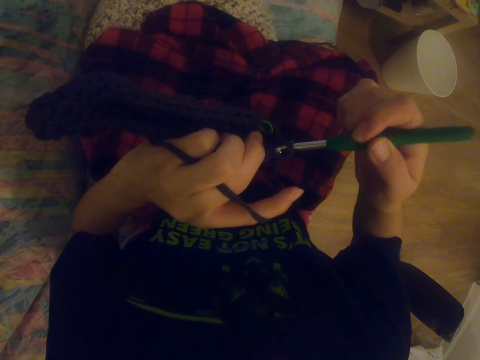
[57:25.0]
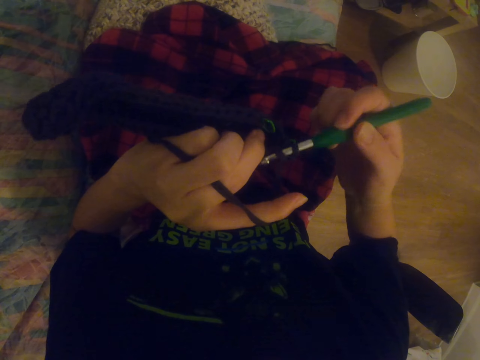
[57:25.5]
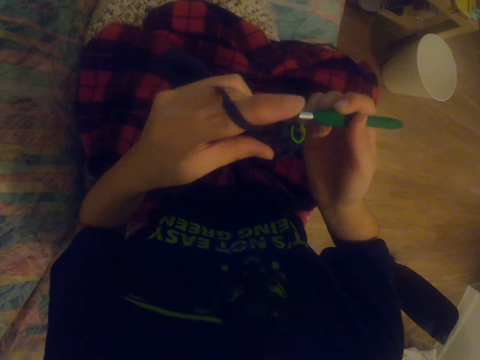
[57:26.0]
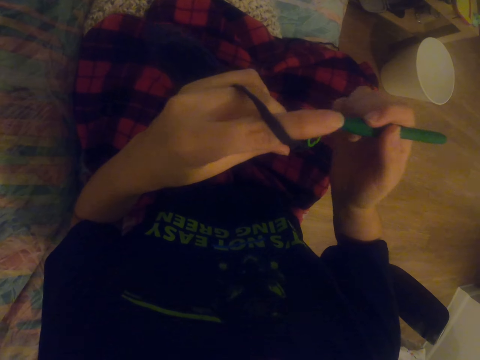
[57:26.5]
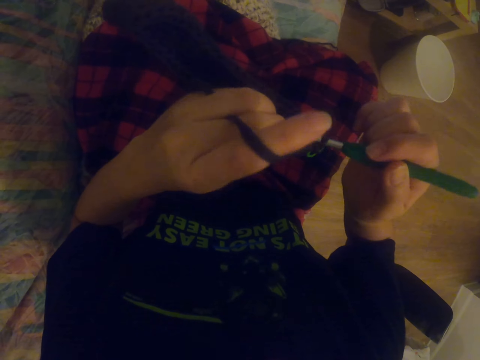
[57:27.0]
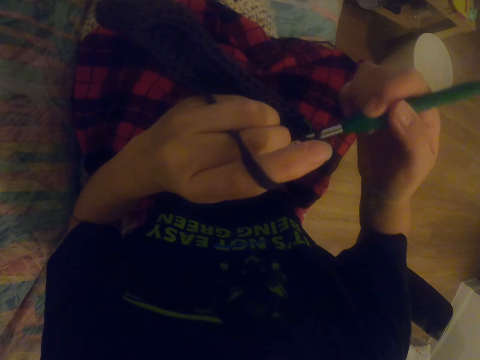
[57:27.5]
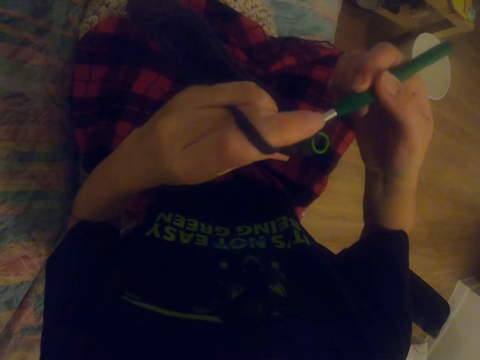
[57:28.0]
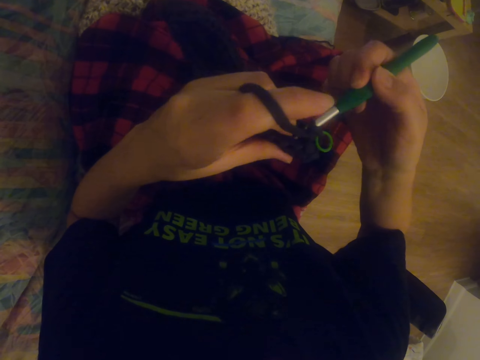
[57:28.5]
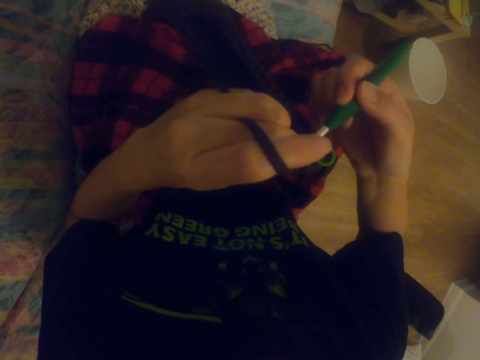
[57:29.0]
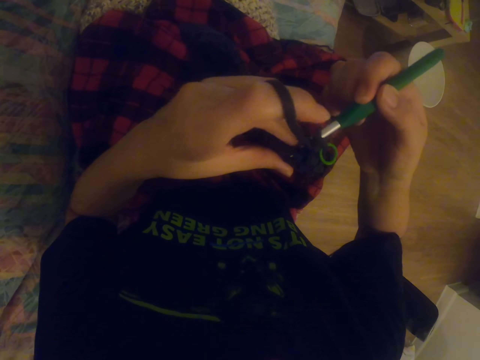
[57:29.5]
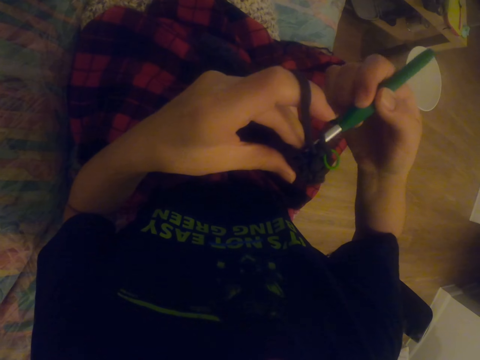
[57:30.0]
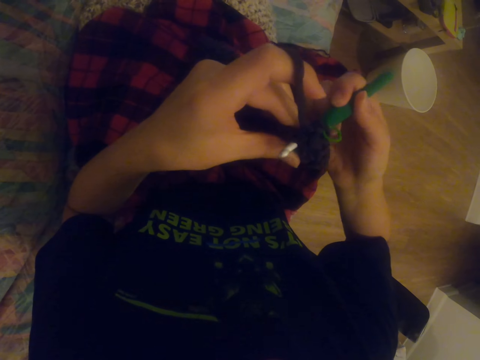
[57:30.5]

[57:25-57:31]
The camera wearer knits the sock with the crochet.

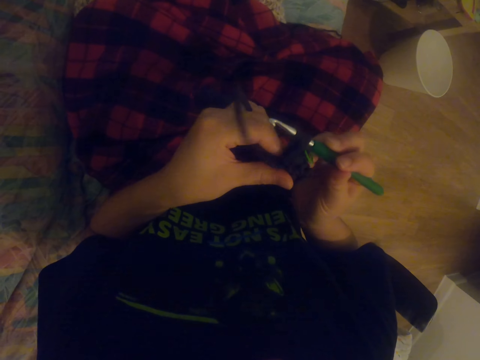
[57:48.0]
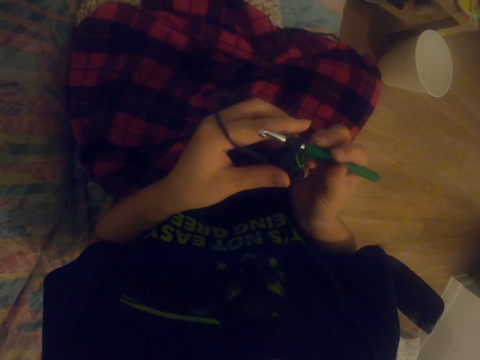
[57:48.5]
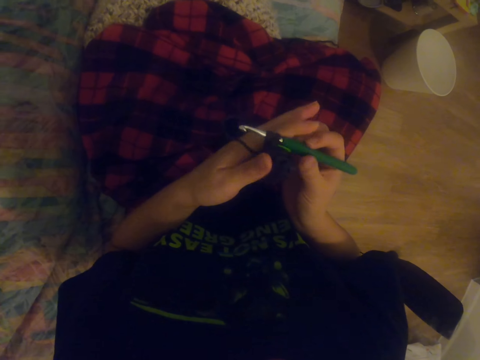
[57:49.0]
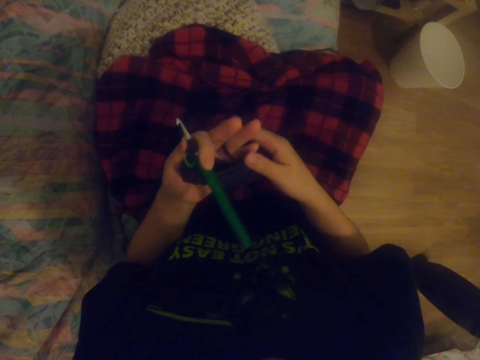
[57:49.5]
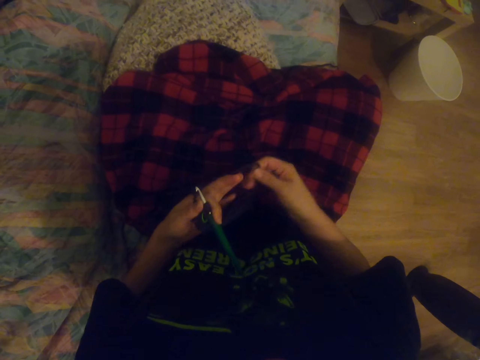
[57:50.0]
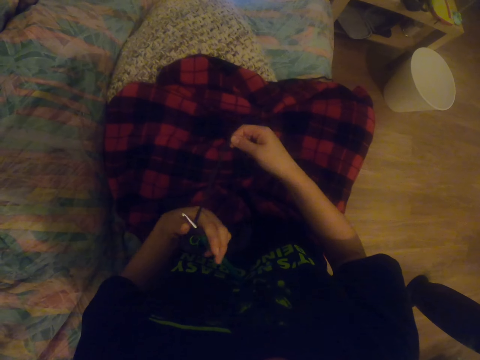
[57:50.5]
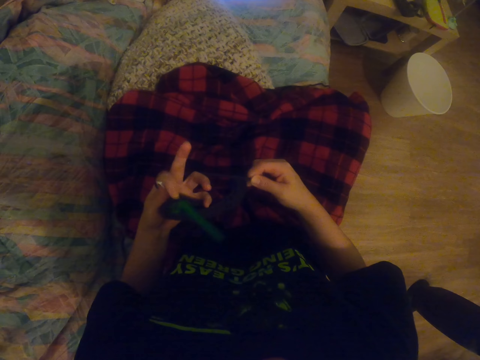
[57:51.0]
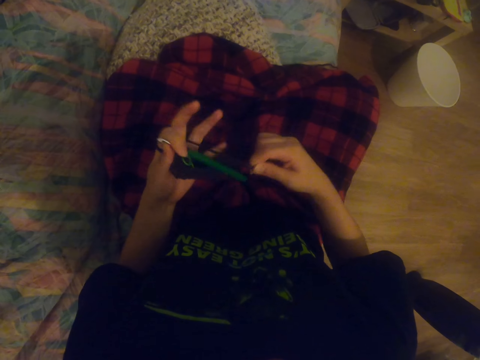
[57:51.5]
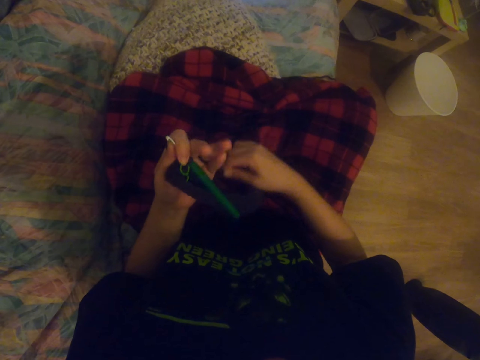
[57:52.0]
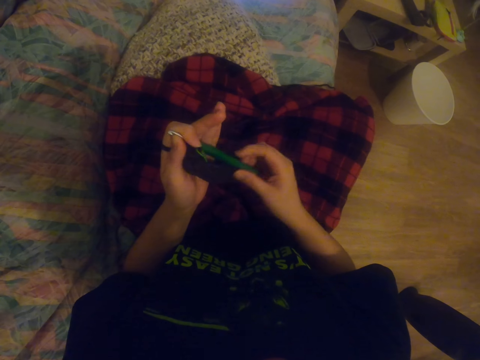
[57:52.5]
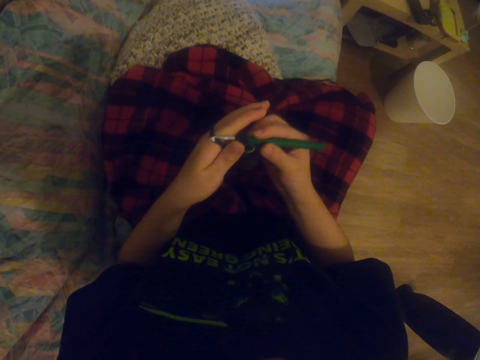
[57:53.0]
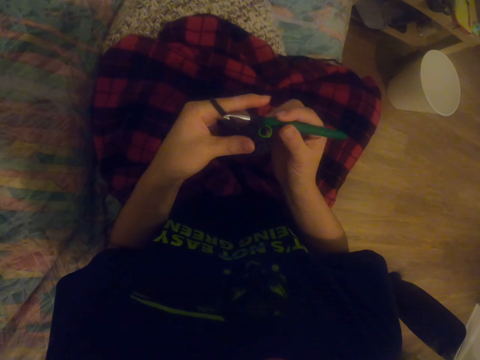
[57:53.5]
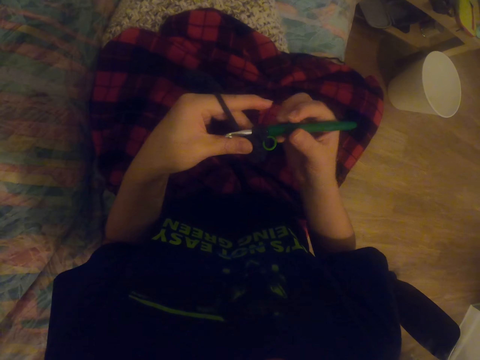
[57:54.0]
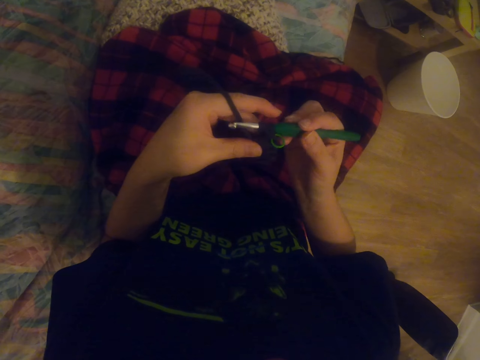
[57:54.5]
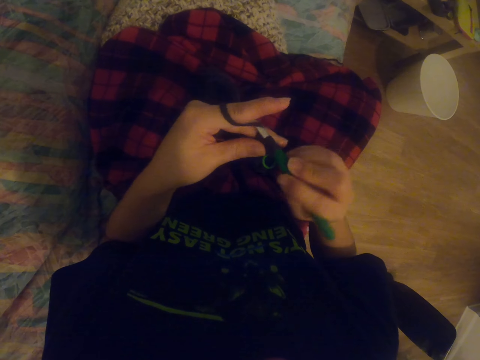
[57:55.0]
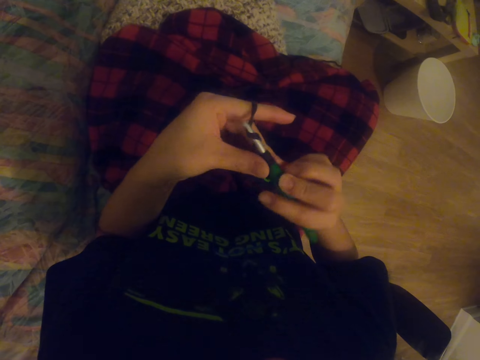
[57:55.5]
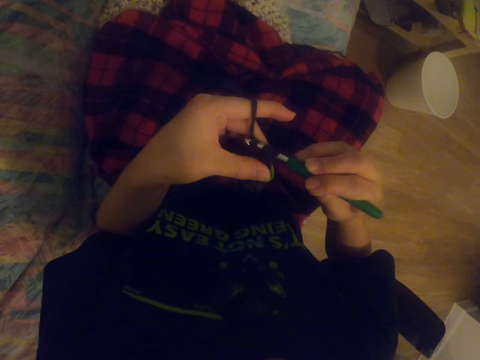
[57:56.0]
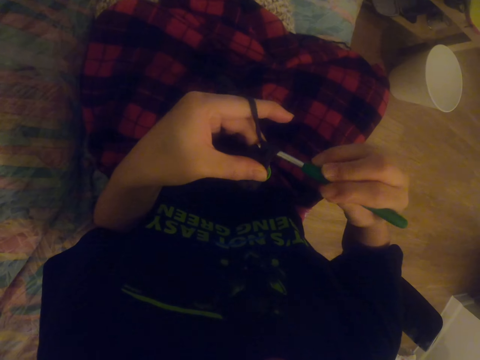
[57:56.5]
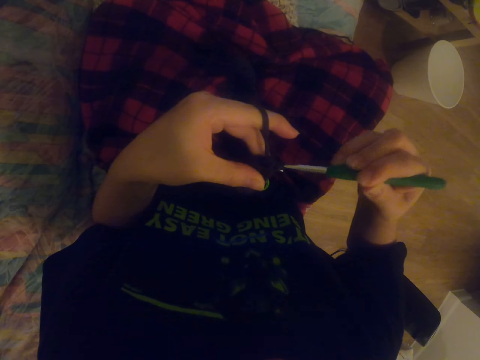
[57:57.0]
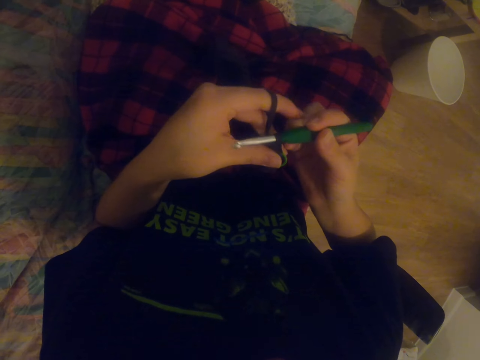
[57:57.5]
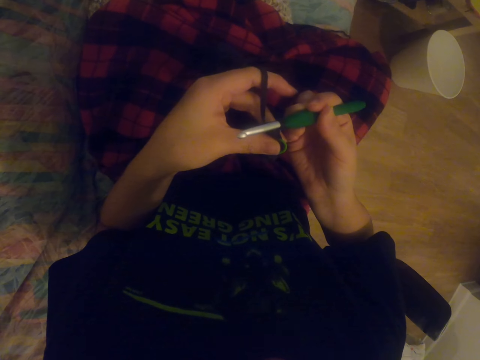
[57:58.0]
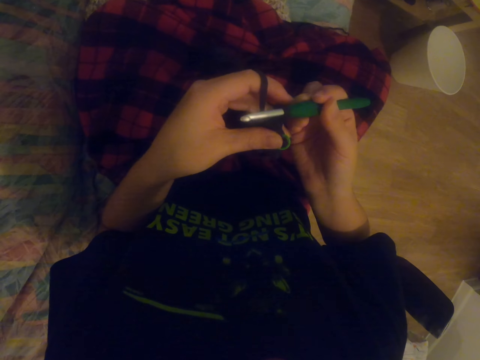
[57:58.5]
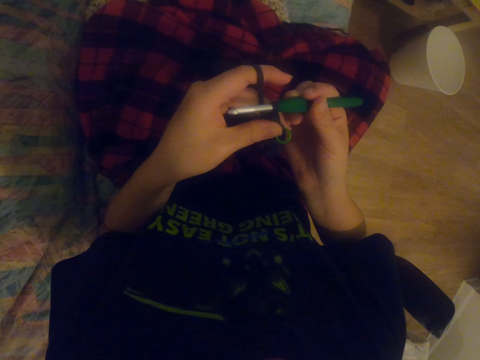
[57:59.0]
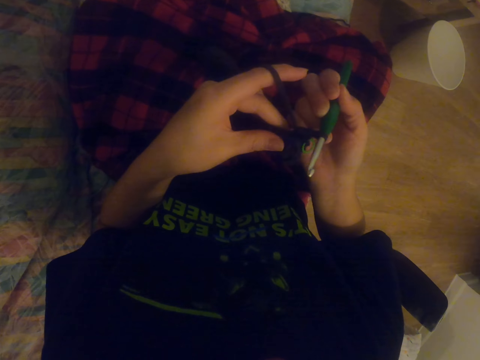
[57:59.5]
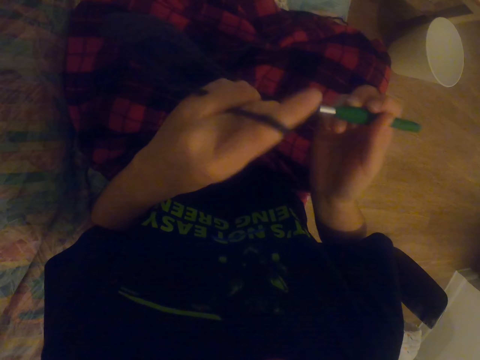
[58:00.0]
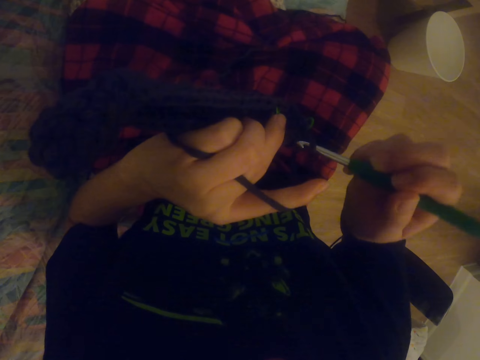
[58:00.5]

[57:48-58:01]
The camera wearer rolls the yarn thread on her finger. She takes the thread with her right hand. She holds the crochet on her right hand. She crochets a garment with a crochet hook. She knits the sock with the crochet.

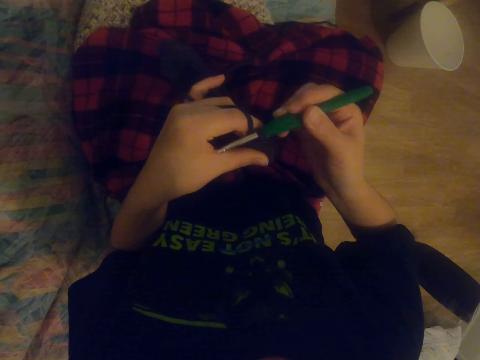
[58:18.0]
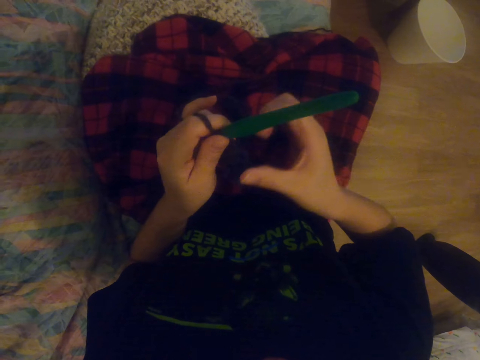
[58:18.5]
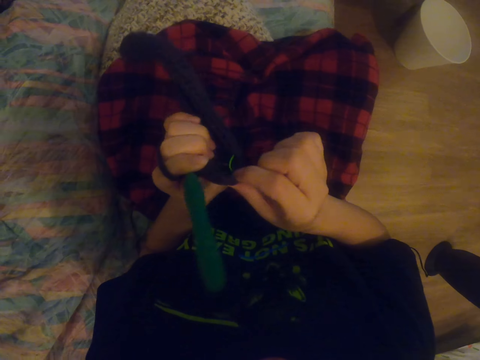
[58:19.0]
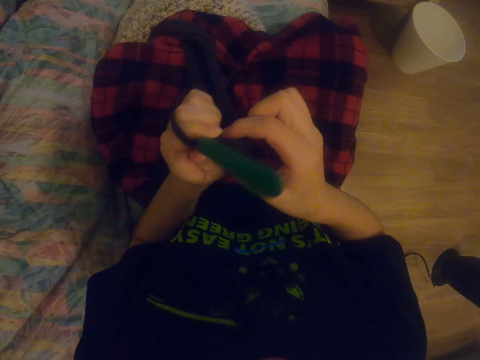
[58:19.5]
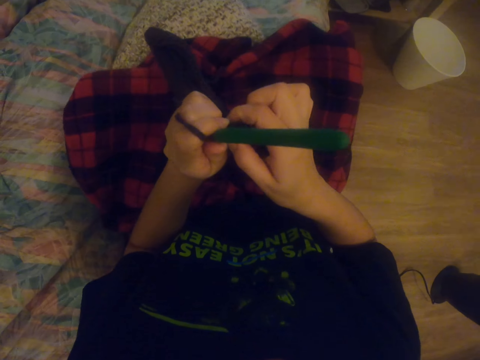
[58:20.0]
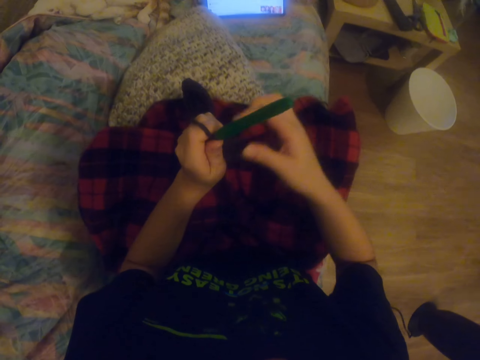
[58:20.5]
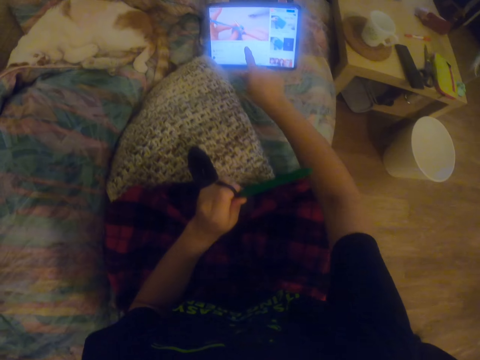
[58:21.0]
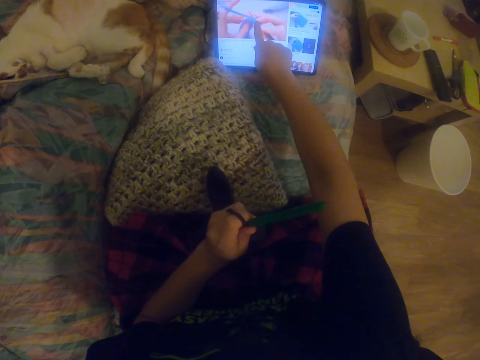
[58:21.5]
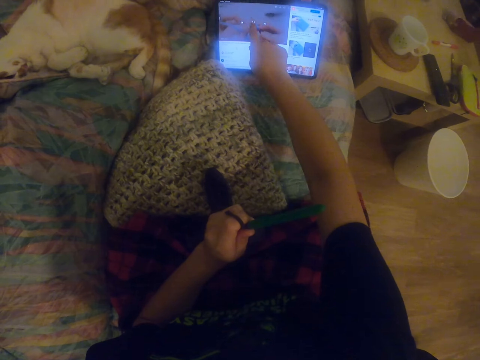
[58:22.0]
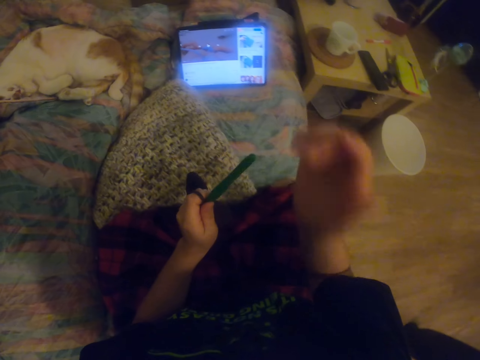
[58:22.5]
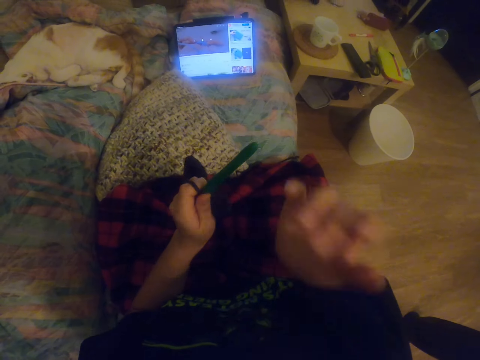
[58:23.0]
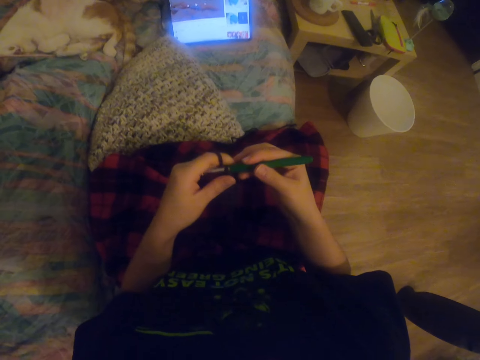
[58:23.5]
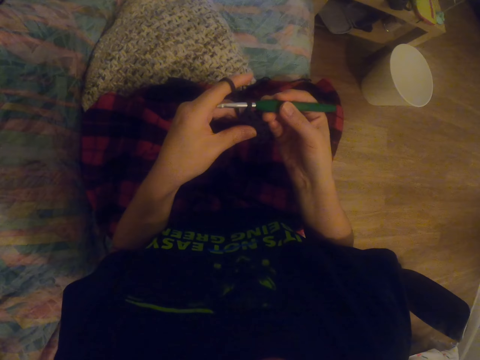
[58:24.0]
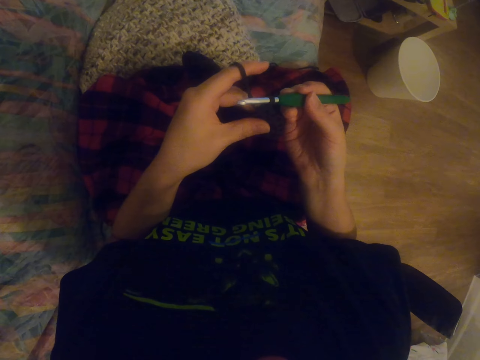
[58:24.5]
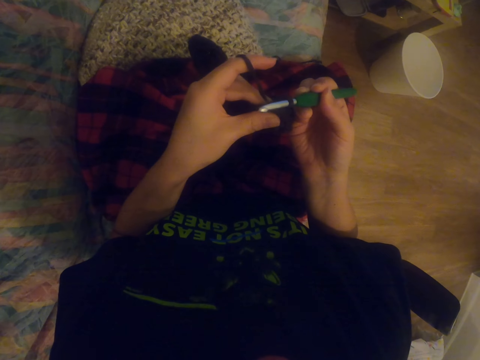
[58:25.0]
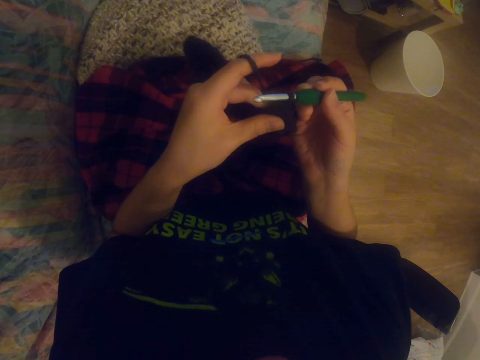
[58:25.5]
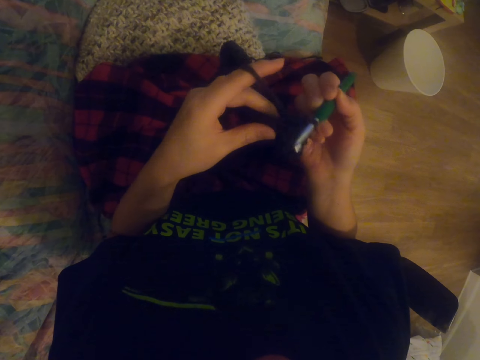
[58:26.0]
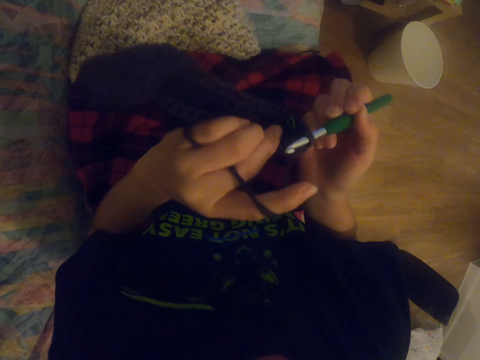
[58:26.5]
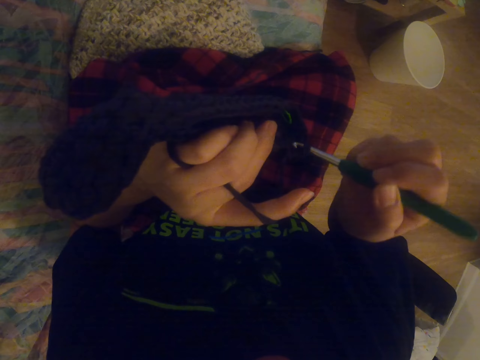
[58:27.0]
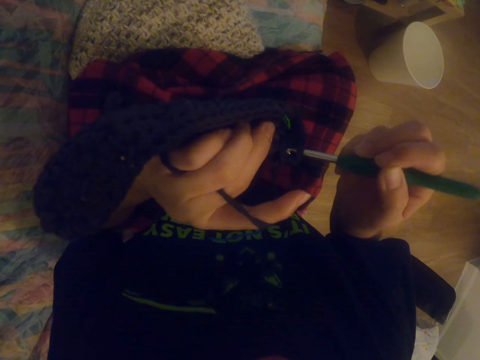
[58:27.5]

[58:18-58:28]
The camera wearer checks the garment. She stretches the sock with the right hand. She clicks on the tablet with the right hand. She scratches her nose. She crochets a garment with a crochet hook. She holds the crochet on her right hand. She knits the sock with the crochet.
